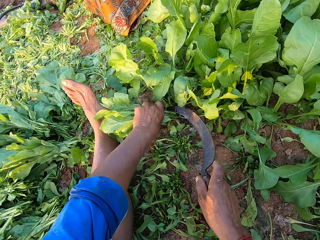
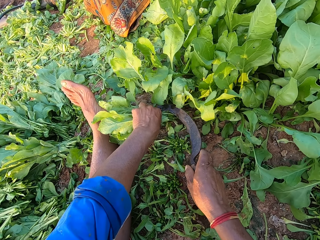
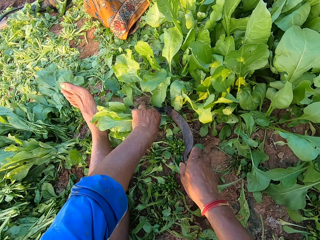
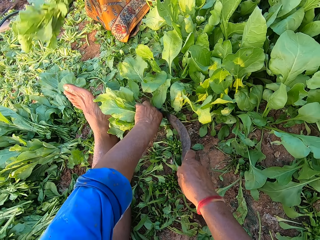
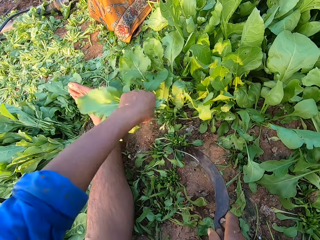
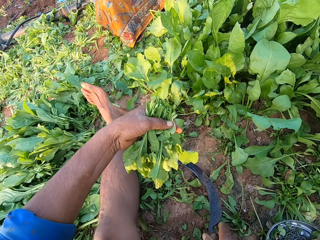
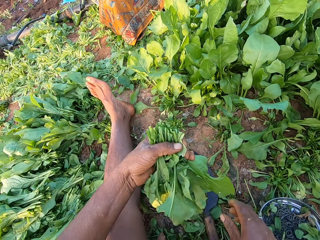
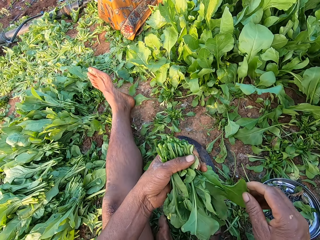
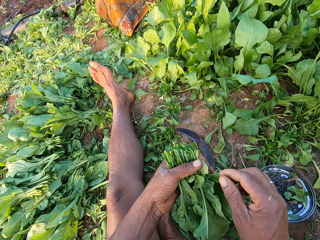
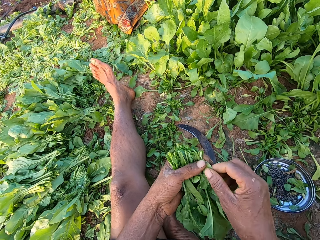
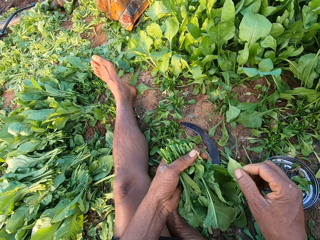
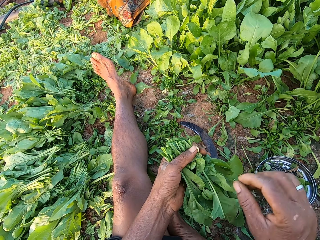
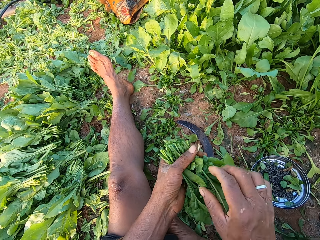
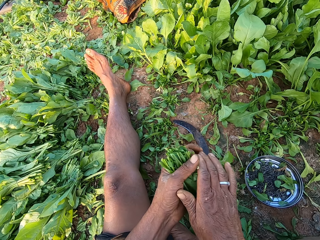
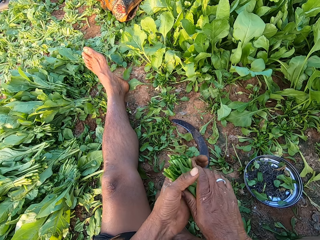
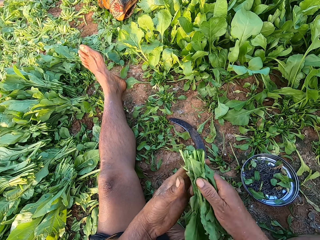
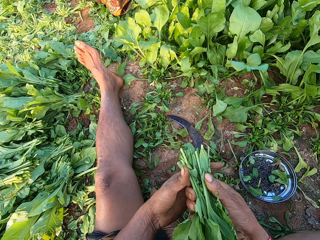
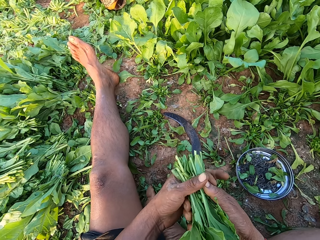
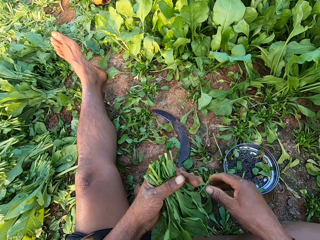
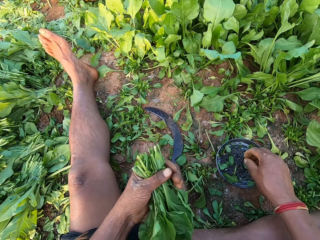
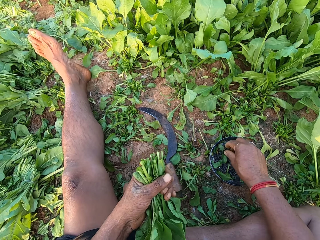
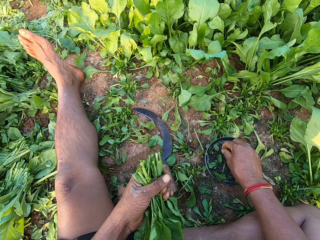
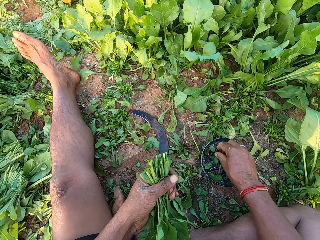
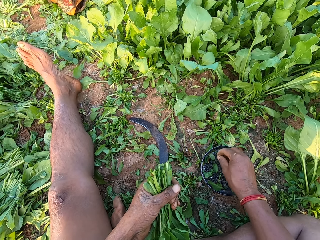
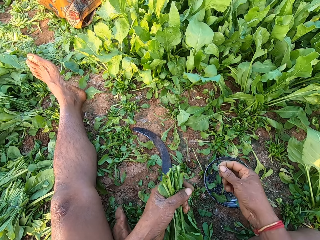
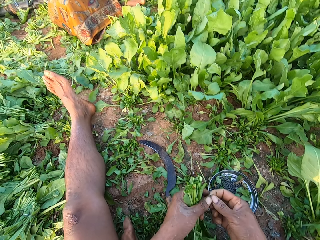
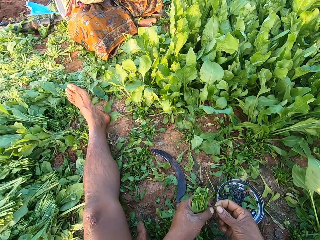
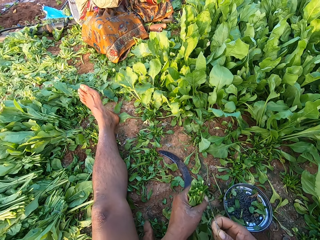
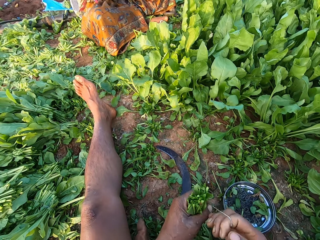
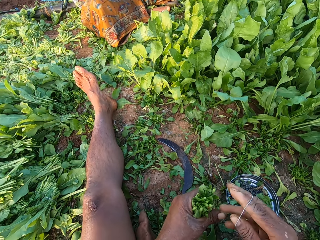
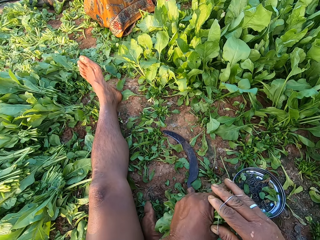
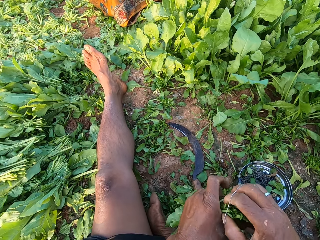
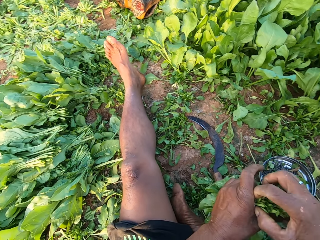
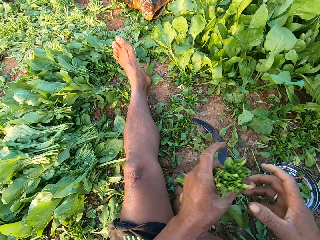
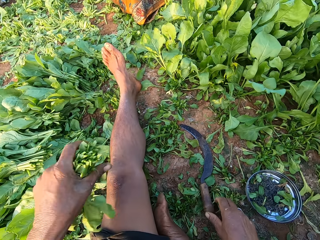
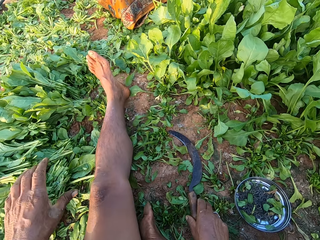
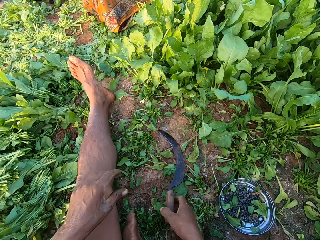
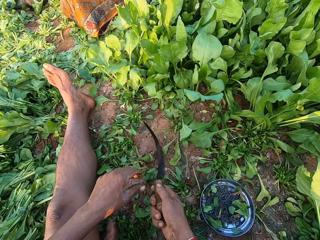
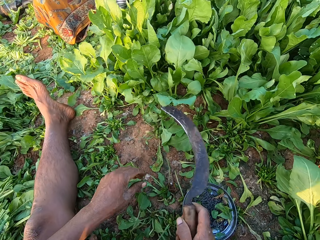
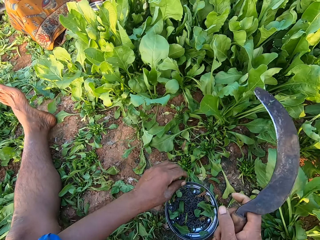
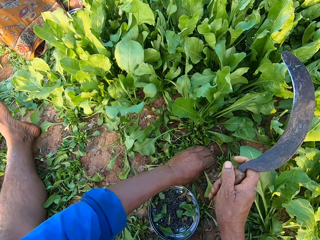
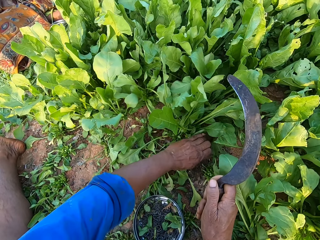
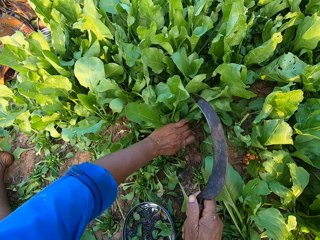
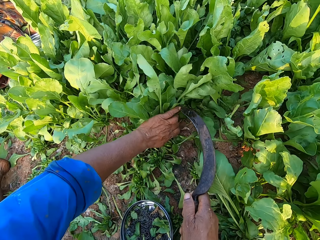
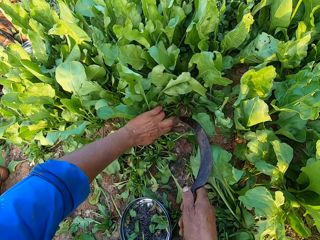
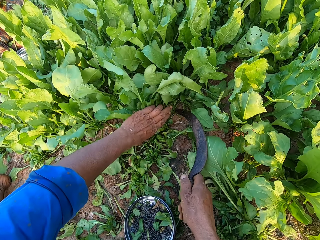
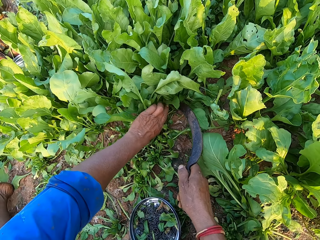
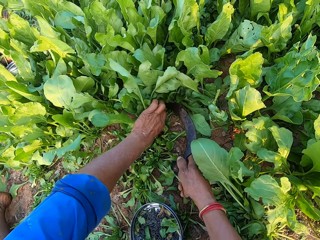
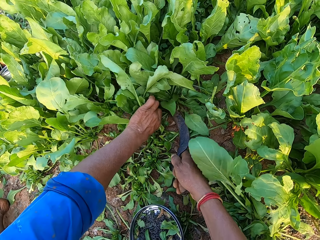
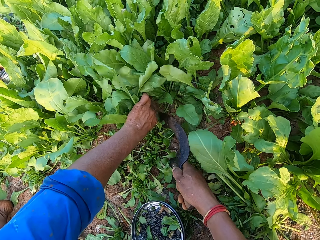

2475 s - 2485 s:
The camera wearer cuts the spinach plants from the ground with the sickle in his right hand. He drops the sickle on the ground with his right hand. He plucks a spinach leaf from the spinach plants in his left hand with his right hand. He drops the spinach leaf to the ground with his right hand. He wraps the spinach plants with his hands. He aligns the spinach in hand. He removes his right hand from the spinach plants. He picks a rubber band from the metal plate on the ground with his right hand. He holds the rubber band with his hands. He stretches the rubber band with his hands. He wraps the rubber band around his right hand. He binds the spinach plants in his left hand with the rubber band in his right hand. He drops the bundle of spinach plants on the ground with his left hand. He picks the sickle from the ground with his right hand. He holds spinach plants on the ground with his left hand. He cuts the spinach with the sickle.

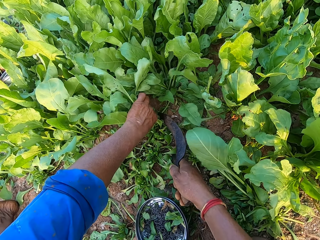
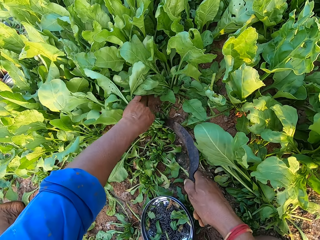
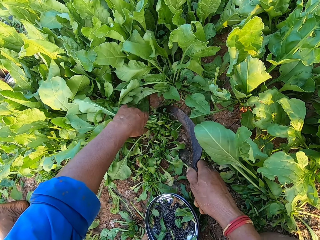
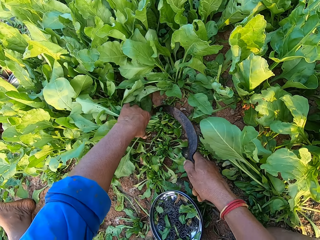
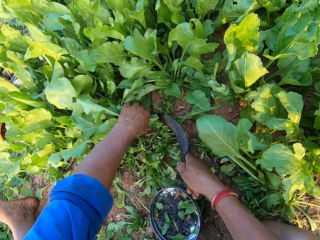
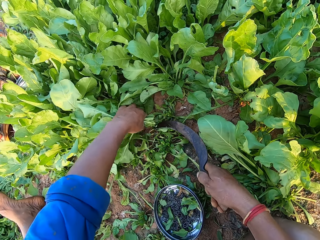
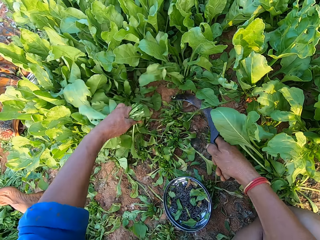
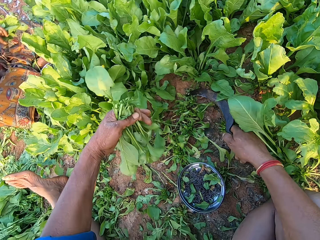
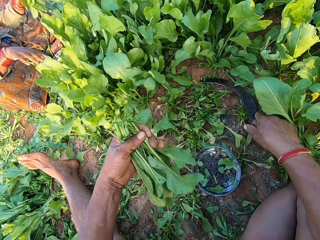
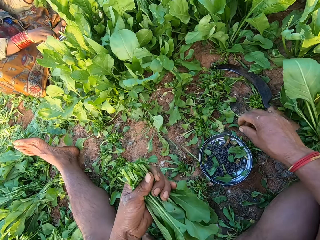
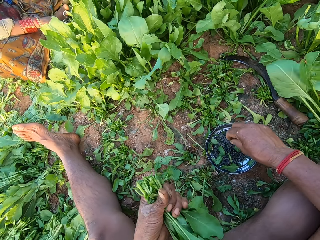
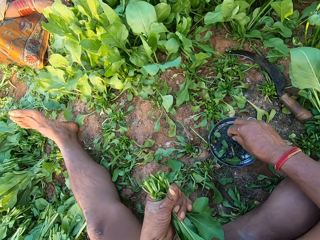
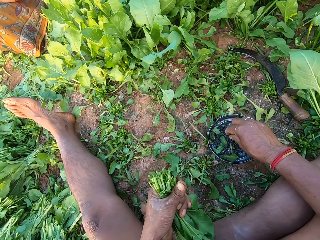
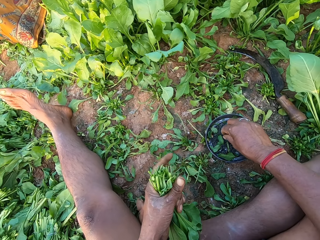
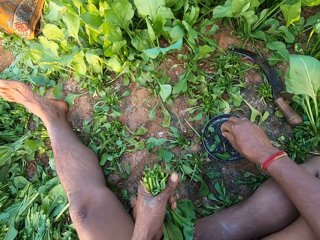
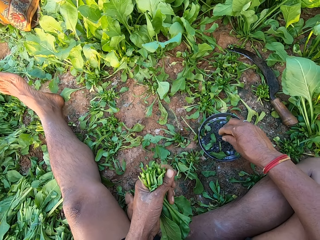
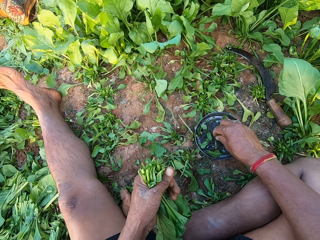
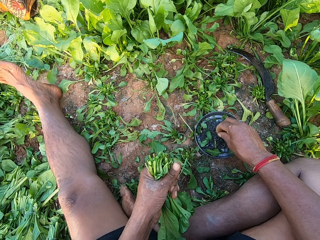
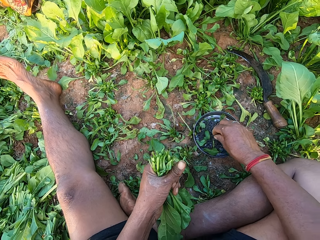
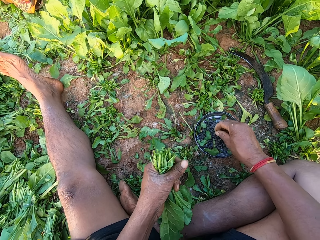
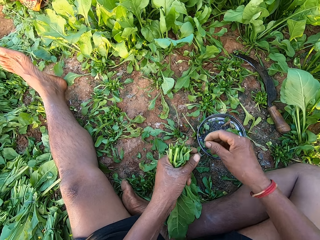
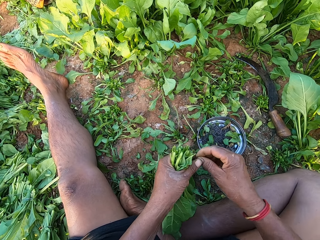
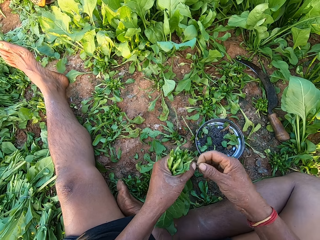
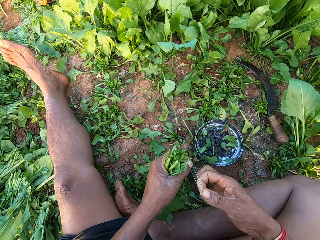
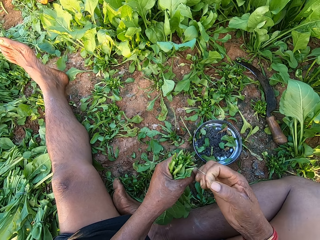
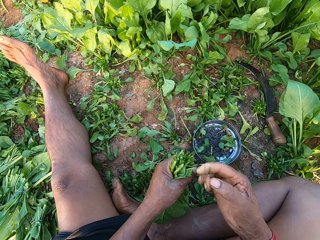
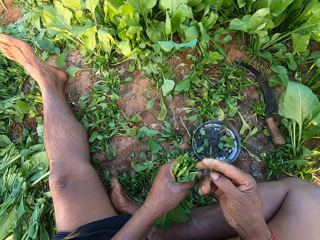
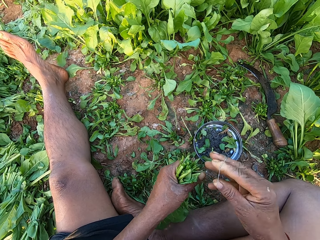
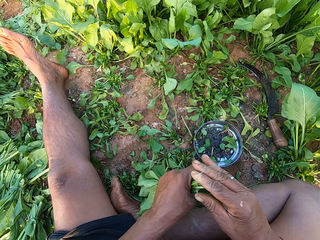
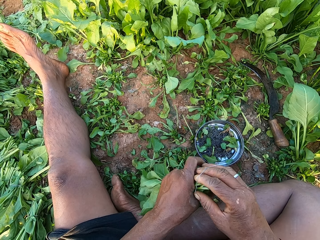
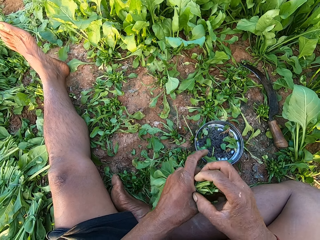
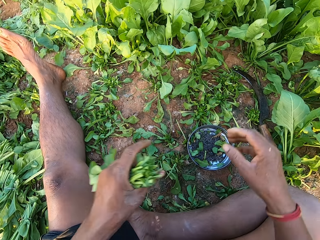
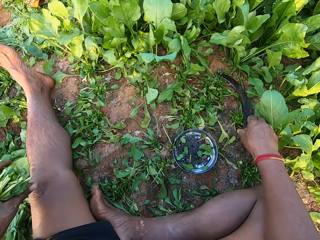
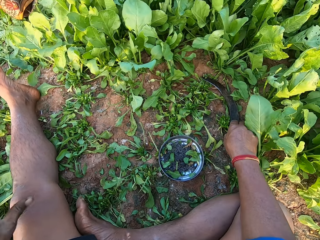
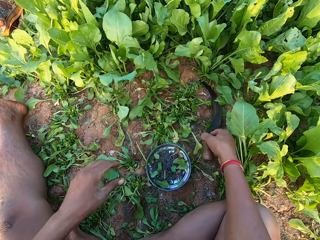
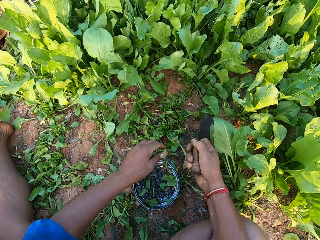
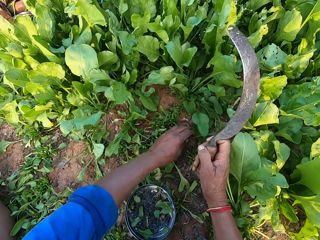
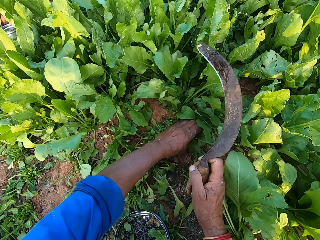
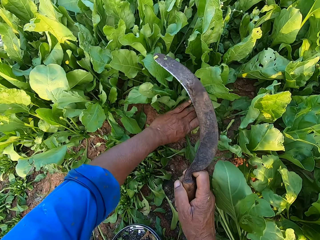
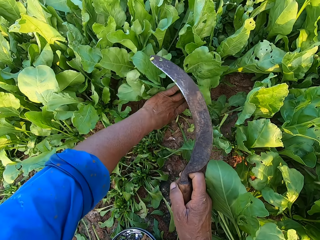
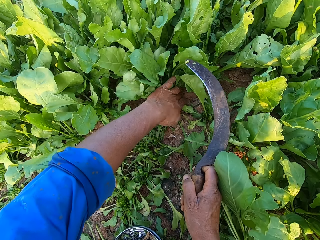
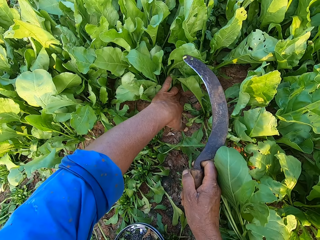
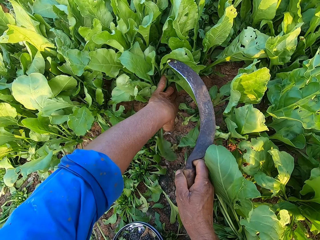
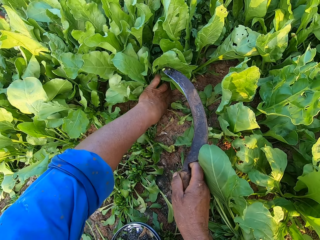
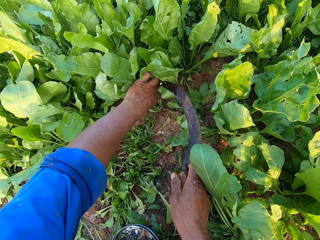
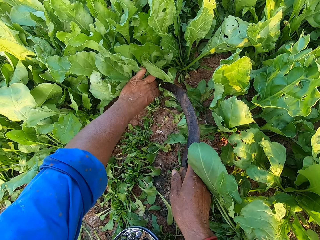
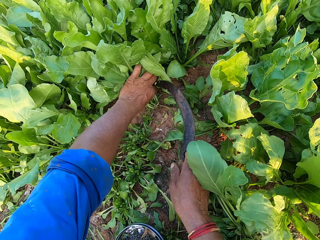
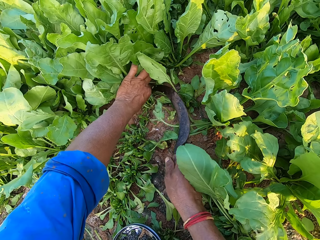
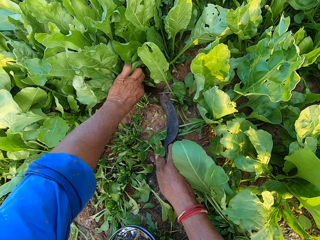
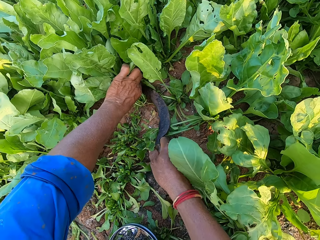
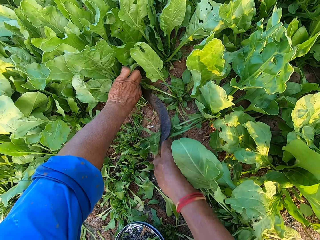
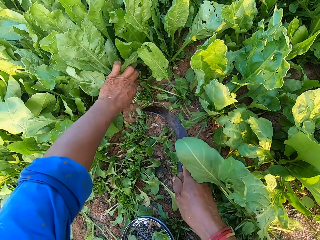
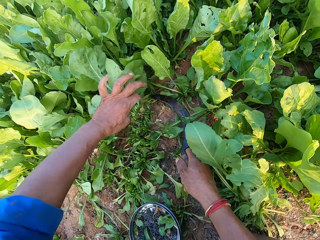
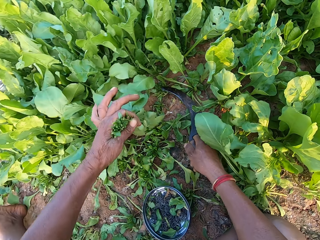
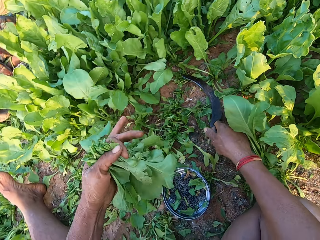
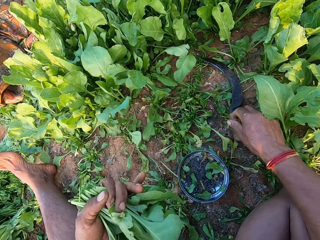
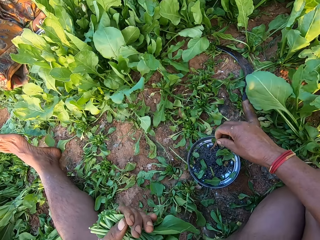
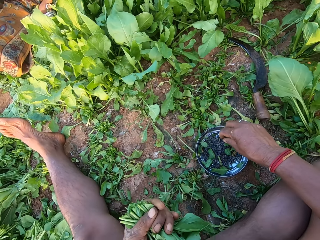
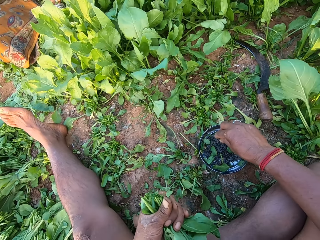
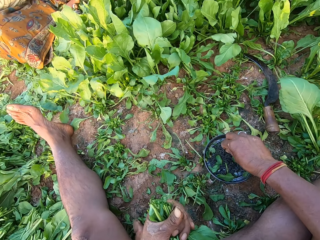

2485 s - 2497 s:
The camera wearer drops the sickle on the ground with his right hand. A woman picks a rubber band from a metal bowl on the ground with her right hand. The camera wearer touches the rubber band or bladder in the metal plate on the ground with his right hand. He picks a rubber band from the metal plate on the ground with his right hand. He holds the rubber band with his hands. He stretches the rubber band with his hands. He straightens the bladder. He wraps the rubber band around his right hand. He binds the spinach plants in his left hand with the rubber band in his right hand. He drops the bundle of spinach plants on the ground with his left hand. He picks the sickle from the ground with his right hand. He holds the spinach plants on the ground with his left hand. He aligns the spinach in the left hand. He cuts the spinach plants from the ground with the sickle in his right hand. He drops the sickle on the ground with his right hand.
